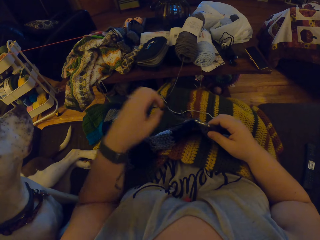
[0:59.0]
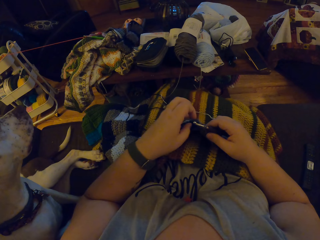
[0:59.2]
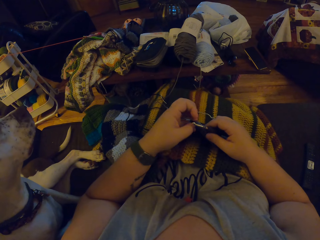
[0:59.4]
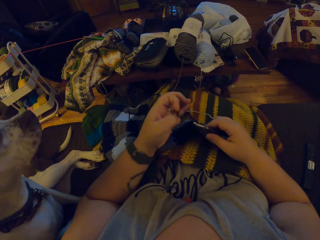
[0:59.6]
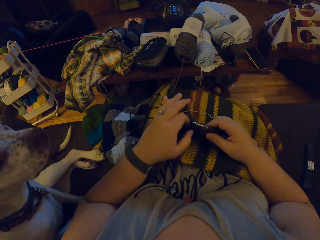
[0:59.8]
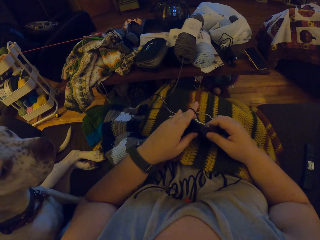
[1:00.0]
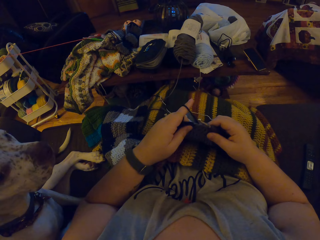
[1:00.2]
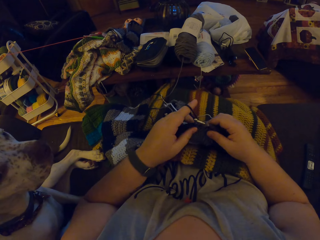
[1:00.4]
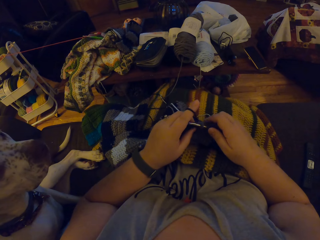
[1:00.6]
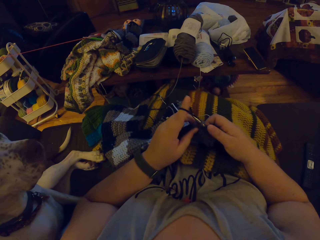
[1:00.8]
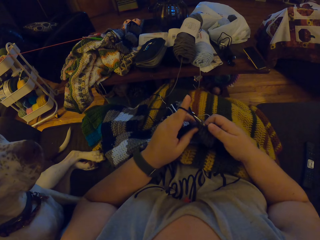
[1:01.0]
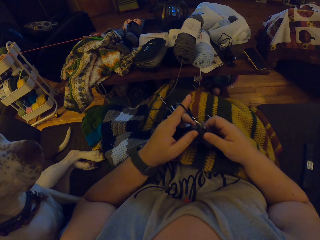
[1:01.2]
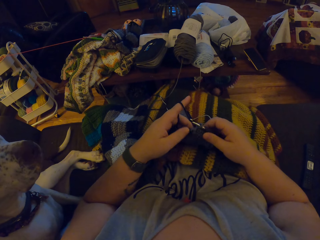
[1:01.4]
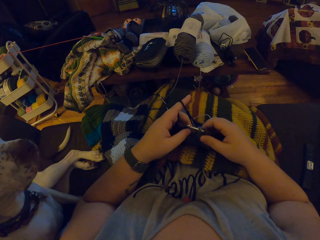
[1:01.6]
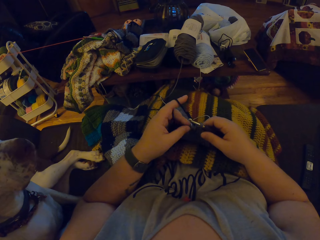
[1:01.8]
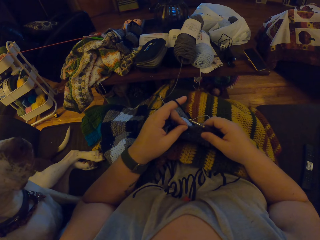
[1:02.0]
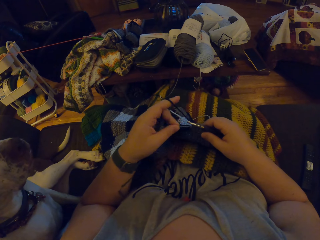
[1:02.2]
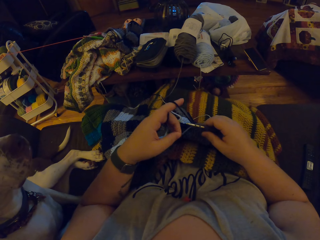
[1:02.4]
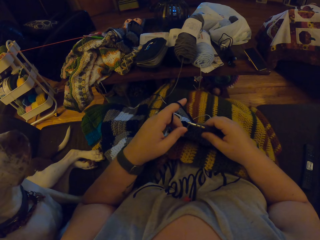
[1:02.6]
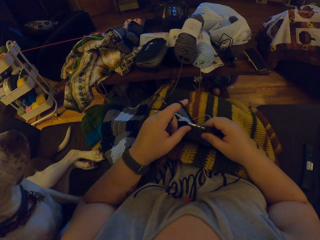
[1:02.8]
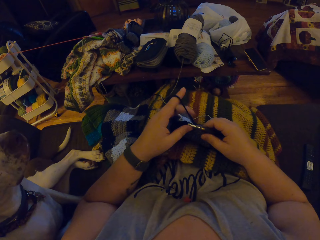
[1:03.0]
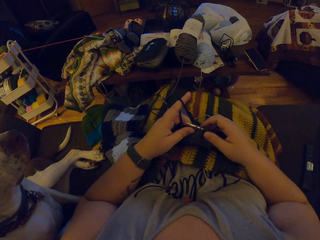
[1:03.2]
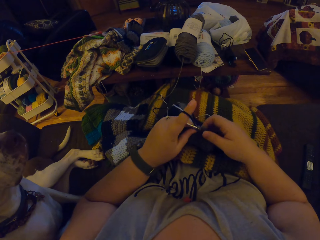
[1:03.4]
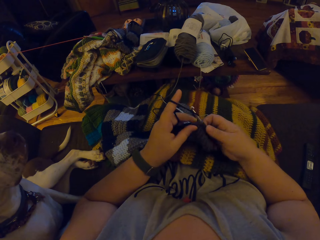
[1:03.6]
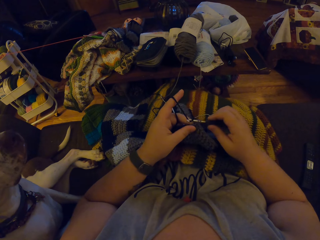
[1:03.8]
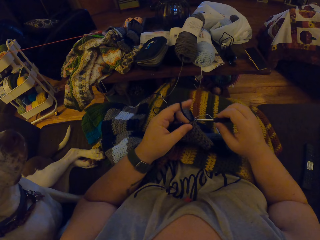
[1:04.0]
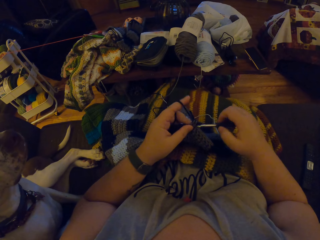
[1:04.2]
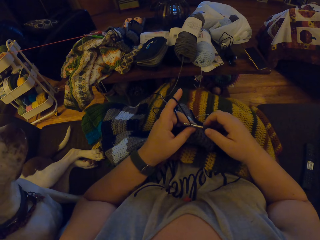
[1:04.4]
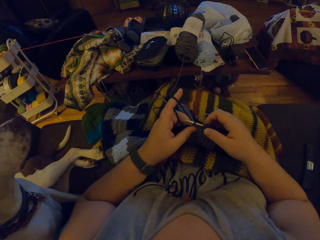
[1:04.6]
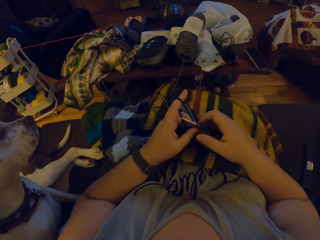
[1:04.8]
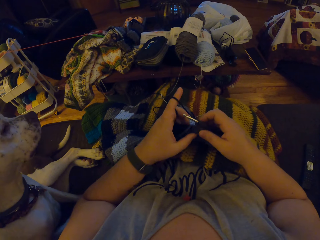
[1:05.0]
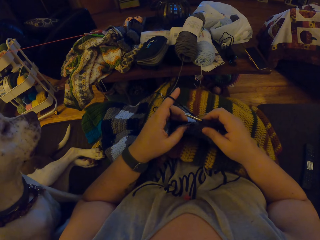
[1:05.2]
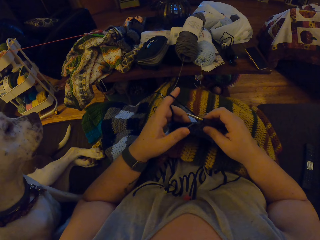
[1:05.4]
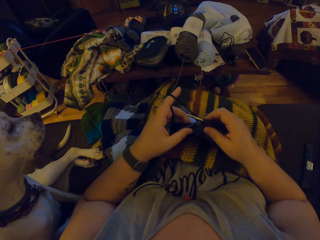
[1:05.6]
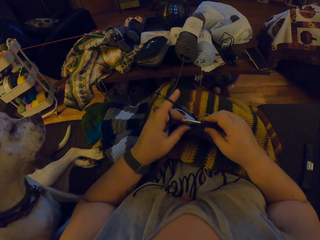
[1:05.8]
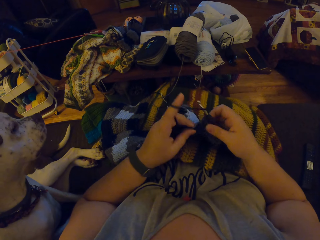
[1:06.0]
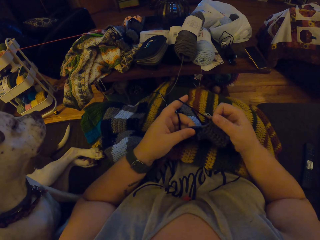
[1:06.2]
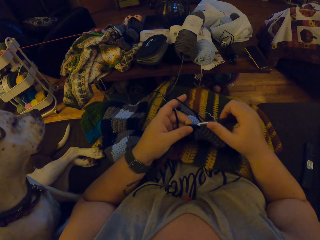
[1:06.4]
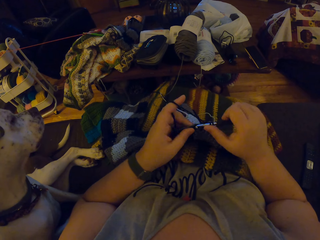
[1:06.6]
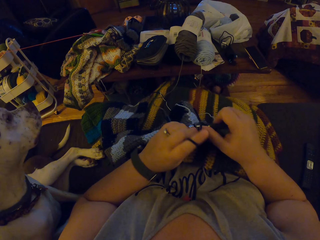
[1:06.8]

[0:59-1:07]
The camera wearer hangs the black yarn on her left index finger. She crochets the yarn with the crochet hook.

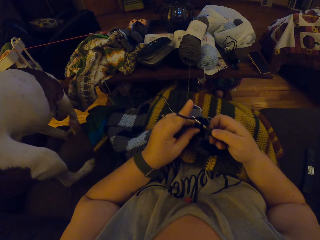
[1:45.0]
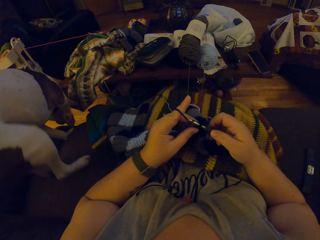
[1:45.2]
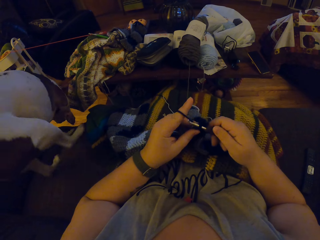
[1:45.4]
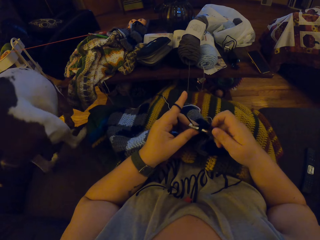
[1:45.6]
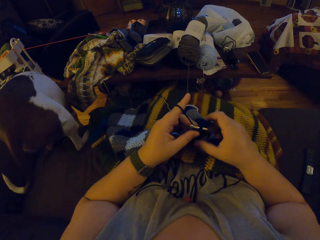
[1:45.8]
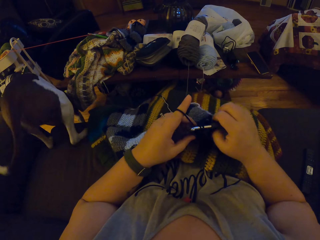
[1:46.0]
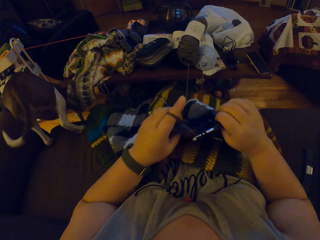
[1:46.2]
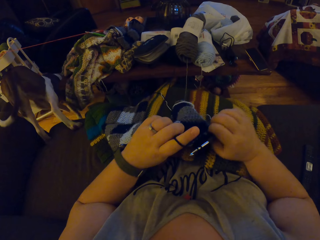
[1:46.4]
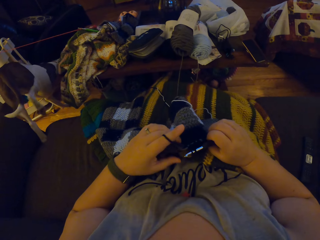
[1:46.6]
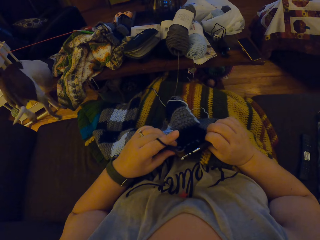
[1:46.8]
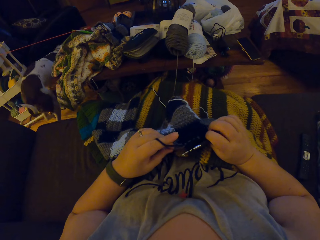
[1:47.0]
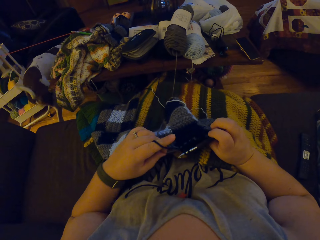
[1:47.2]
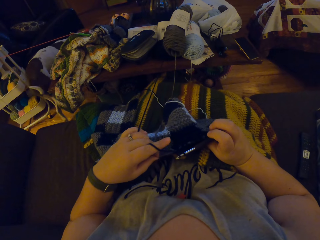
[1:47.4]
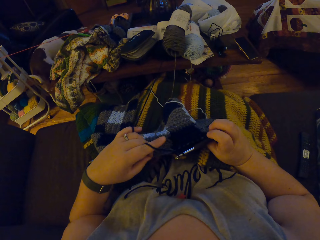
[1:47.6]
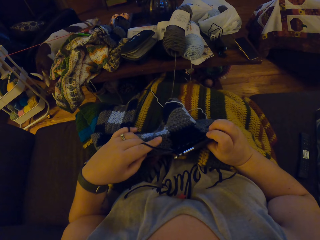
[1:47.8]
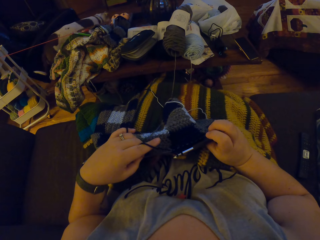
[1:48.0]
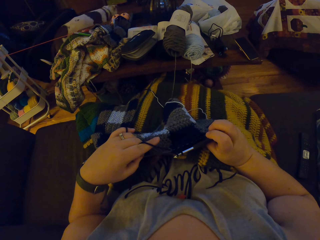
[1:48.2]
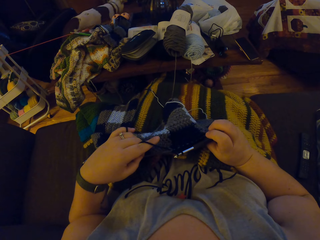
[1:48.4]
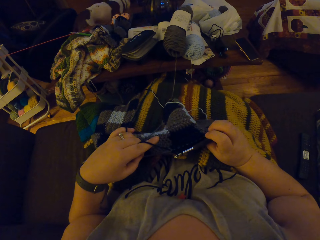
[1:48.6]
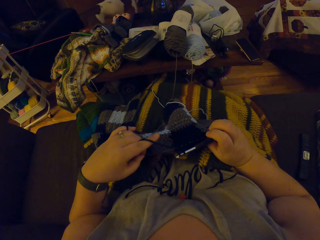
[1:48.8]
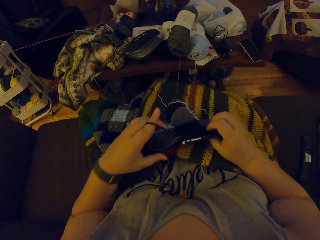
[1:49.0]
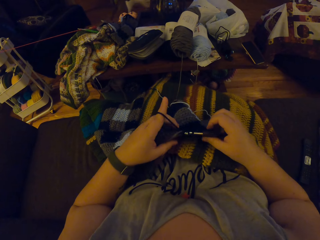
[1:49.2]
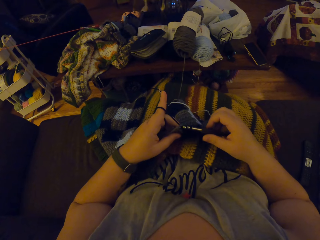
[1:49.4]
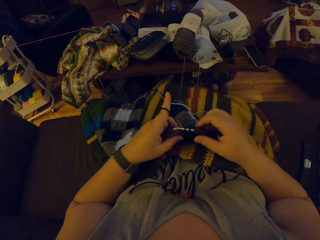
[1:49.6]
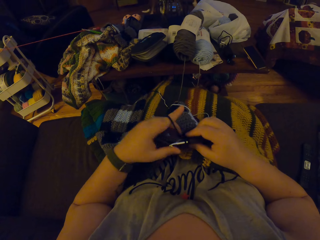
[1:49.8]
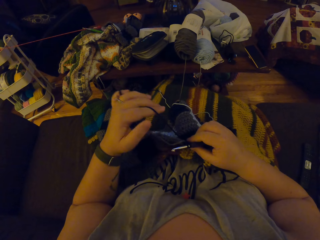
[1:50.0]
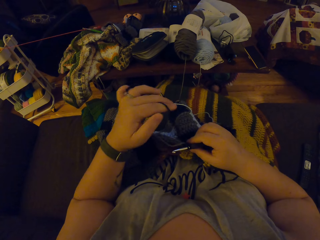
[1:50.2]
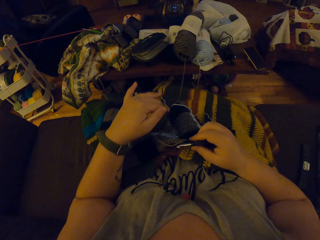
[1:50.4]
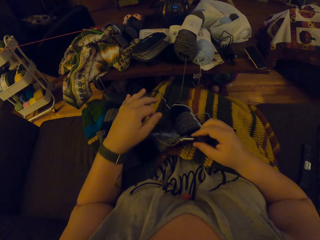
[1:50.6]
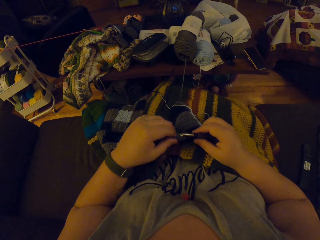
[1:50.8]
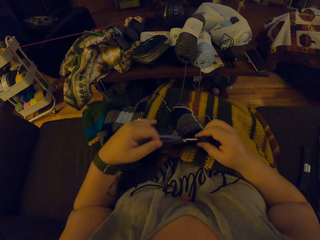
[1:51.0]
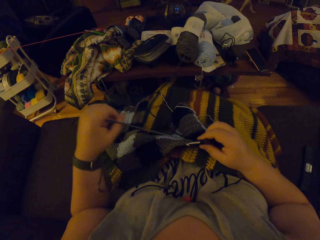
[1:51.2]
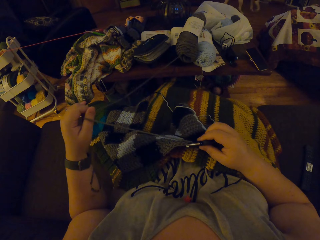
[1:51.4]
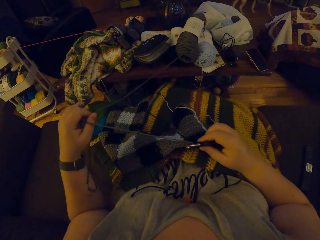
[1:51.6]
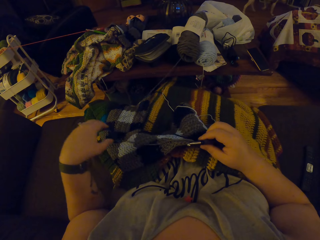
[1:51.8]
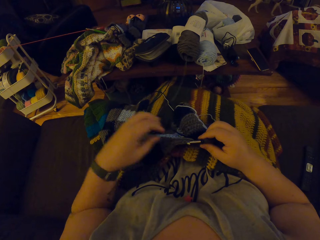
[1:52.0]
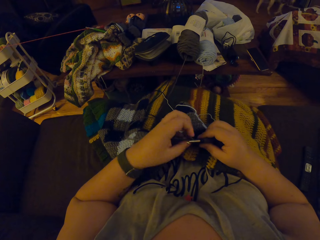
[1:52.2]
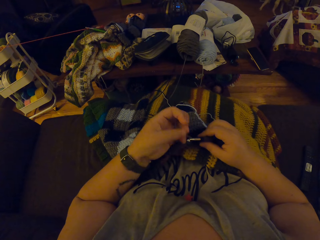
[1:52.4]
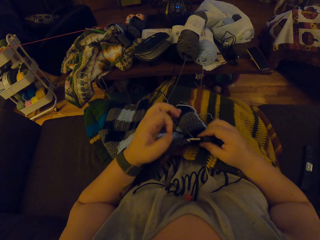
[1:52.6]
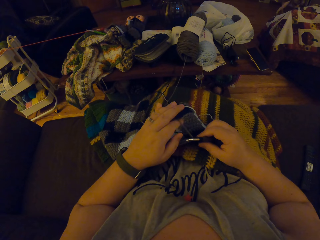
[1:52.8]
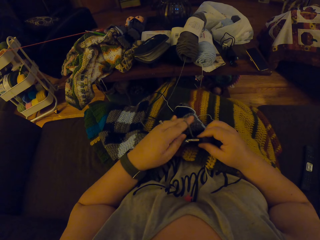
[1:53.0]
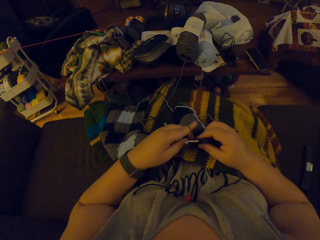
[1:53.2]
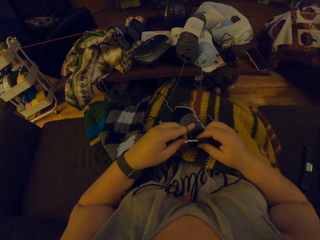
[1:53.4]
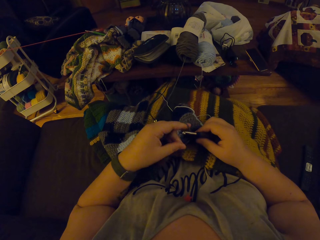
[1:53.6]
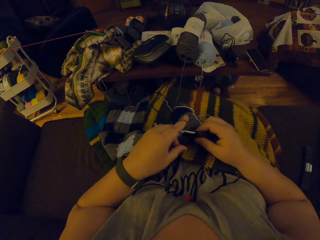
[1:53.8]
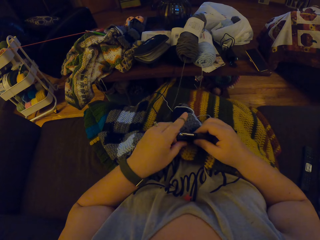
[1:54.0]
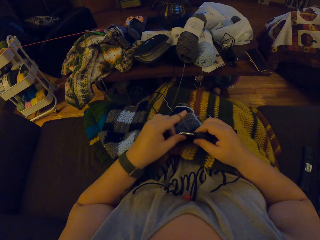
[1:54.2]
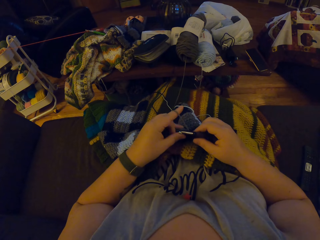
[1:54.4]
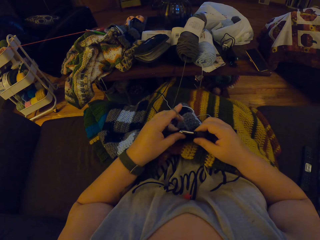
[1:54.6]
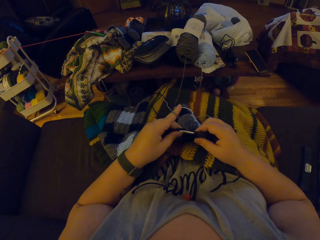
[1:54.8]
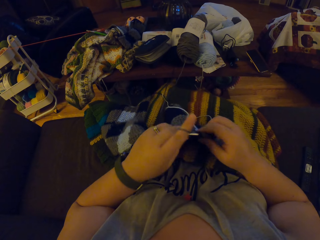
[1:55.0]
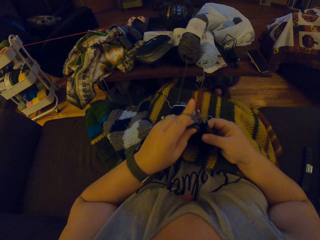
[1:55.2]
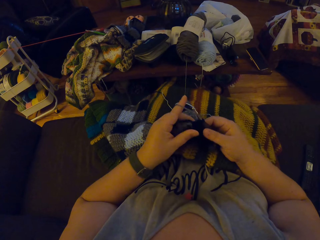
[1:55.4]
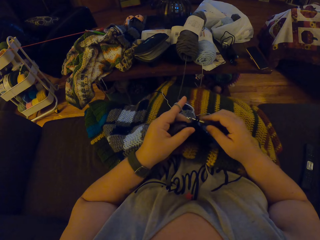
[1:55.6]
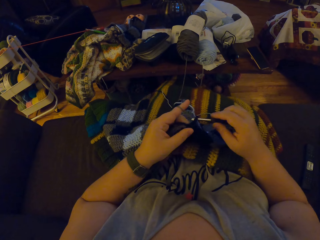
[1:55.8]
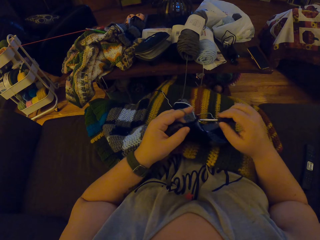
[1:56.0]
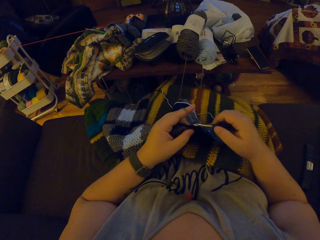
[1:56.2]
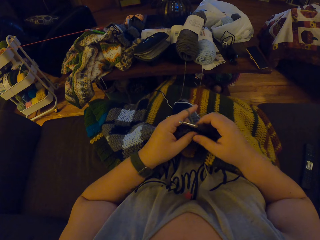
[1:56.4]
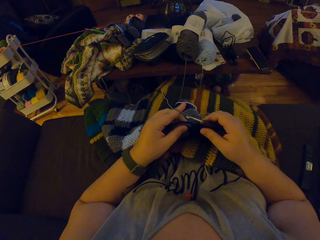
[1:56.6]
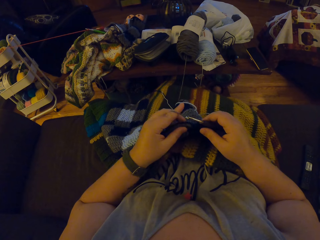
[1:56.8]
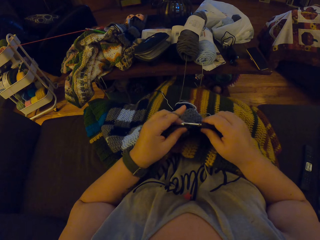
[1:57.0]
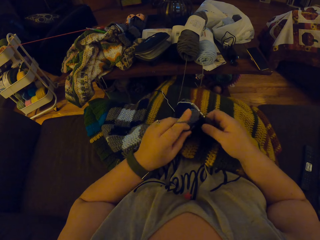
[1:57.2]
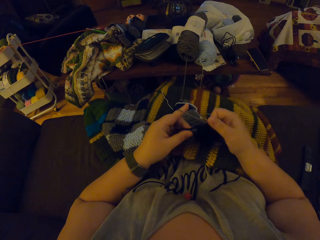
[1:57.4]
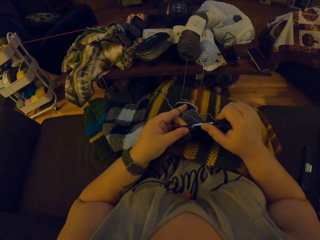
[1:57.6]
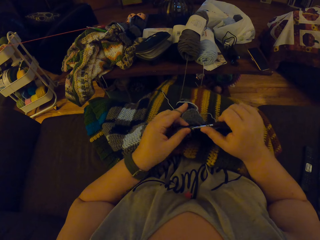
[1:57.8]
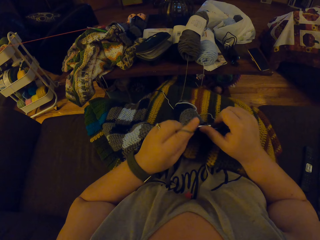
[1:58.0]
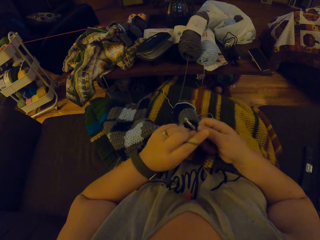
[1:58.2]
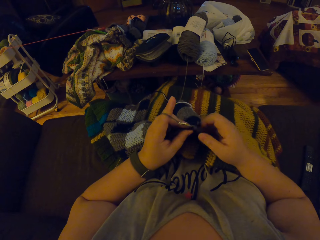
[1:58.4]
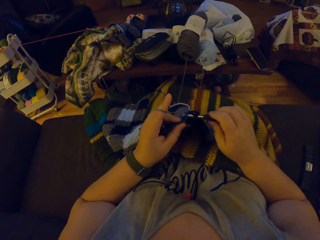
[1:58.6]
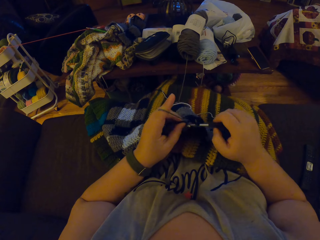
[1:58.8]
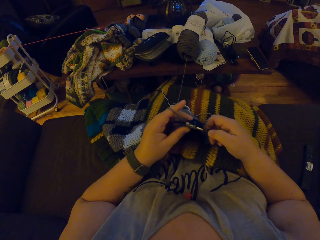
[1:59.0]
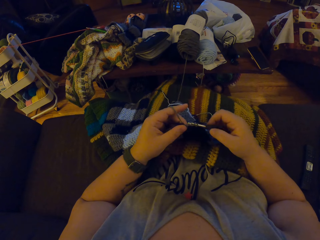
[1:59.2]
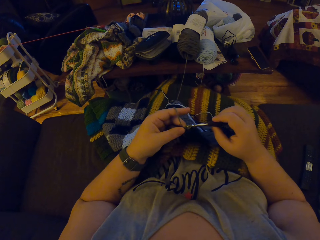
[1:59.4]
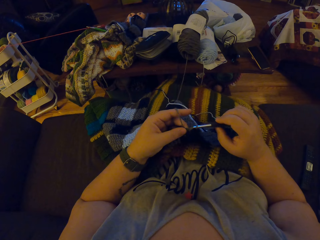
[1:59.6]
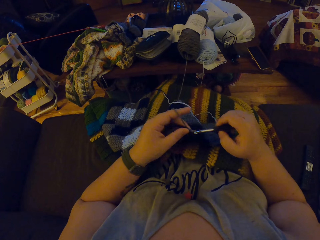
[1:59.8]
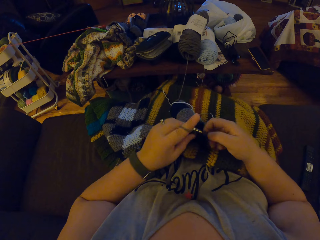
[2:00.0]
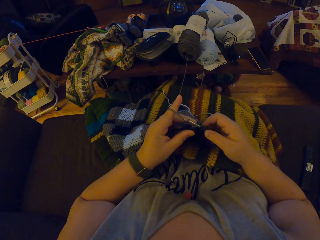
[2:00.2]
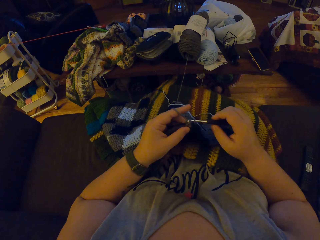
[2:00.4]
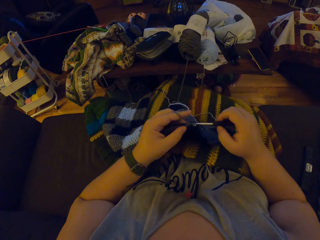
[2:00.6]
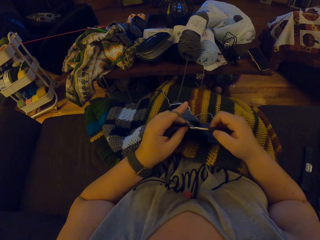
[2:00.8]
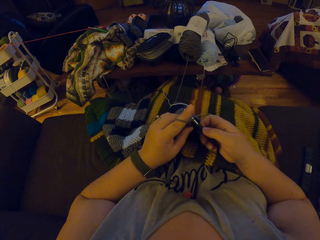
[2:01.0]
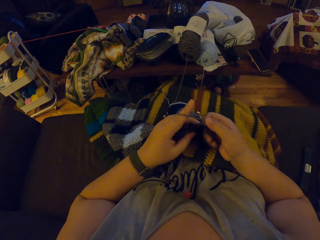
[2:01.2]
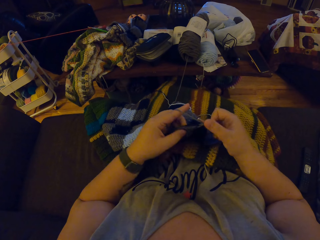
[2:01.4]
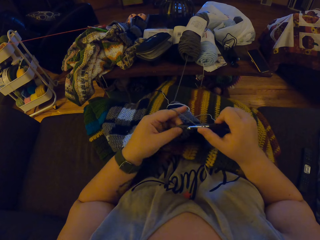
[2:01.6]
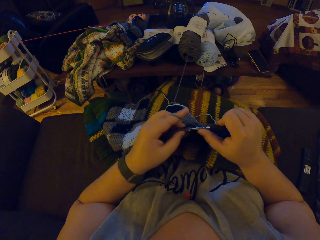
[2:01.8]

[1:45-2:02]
The camera wearer turns the woolen fabric. She unhangs the black yarn from her left index finger. She draws the grey yarn with her left hand. She hangs the grey yarn on her left index finger. She crochets the grey yarn with the crochet hook.
